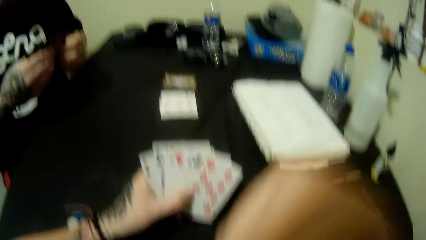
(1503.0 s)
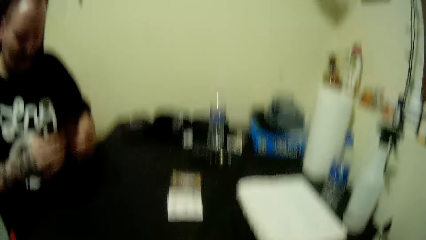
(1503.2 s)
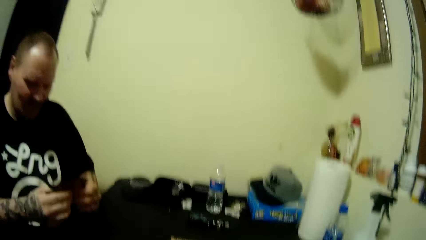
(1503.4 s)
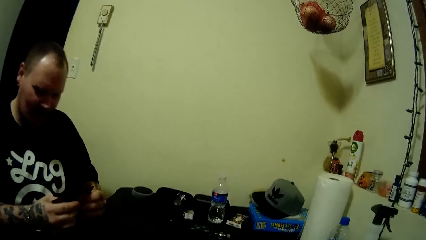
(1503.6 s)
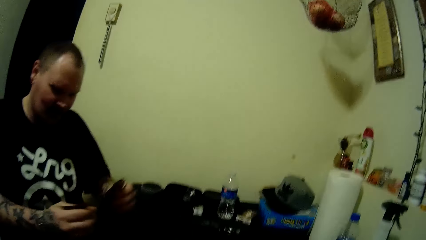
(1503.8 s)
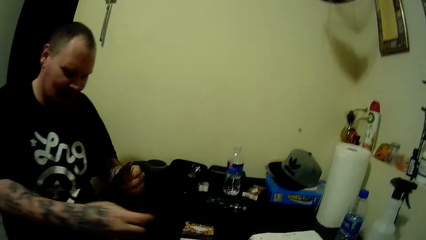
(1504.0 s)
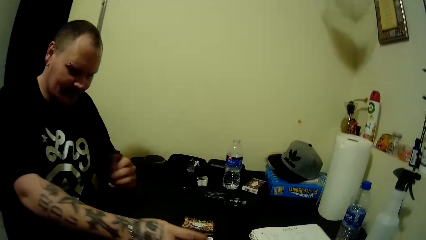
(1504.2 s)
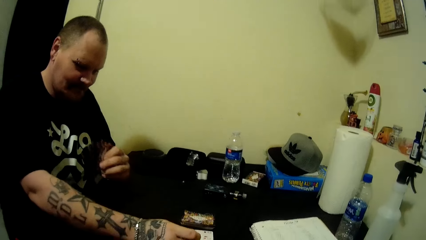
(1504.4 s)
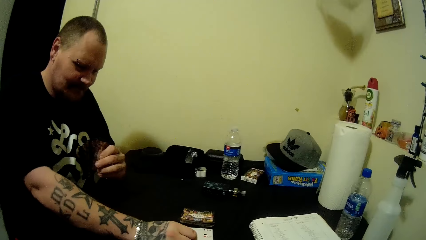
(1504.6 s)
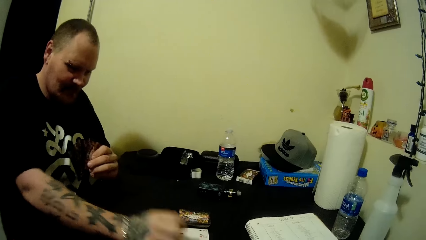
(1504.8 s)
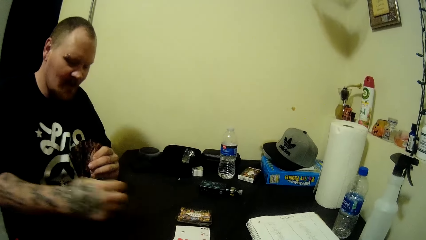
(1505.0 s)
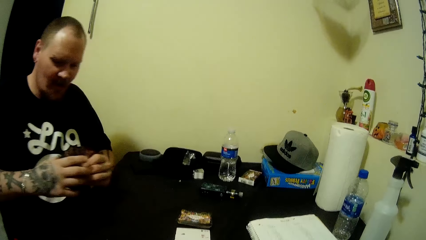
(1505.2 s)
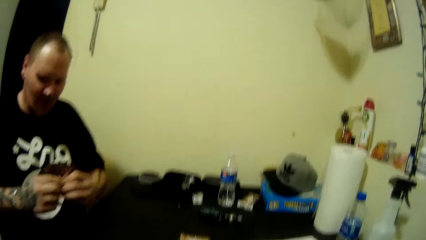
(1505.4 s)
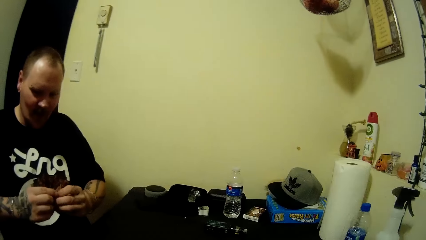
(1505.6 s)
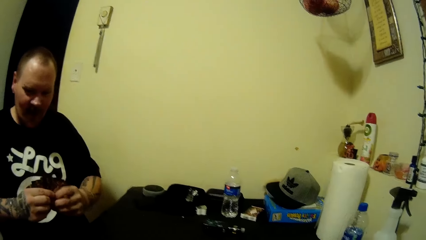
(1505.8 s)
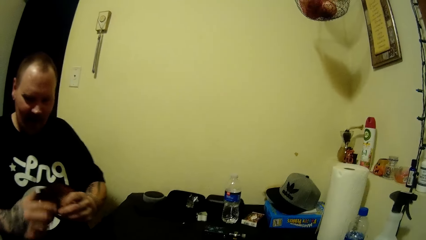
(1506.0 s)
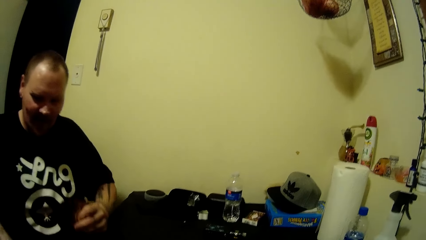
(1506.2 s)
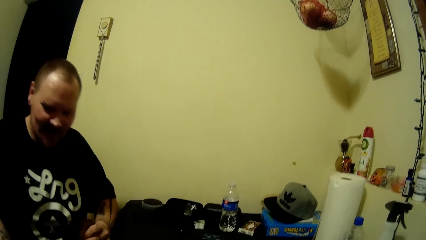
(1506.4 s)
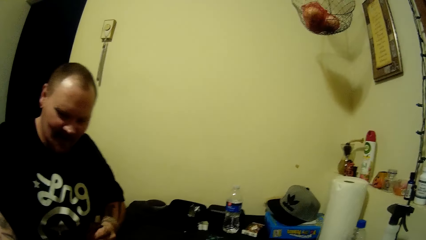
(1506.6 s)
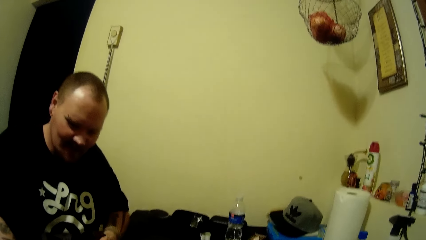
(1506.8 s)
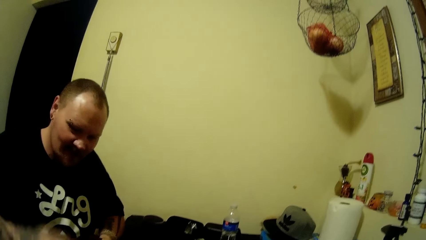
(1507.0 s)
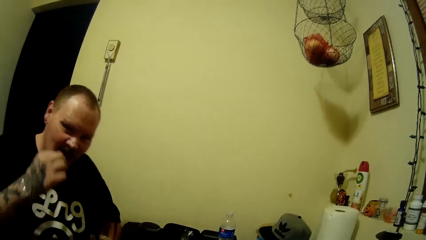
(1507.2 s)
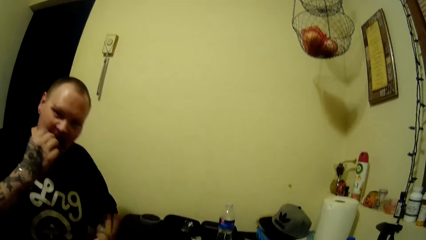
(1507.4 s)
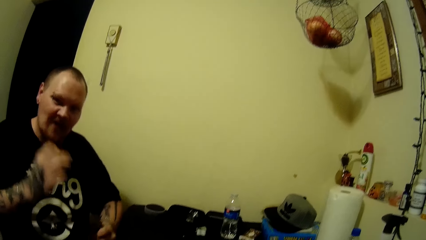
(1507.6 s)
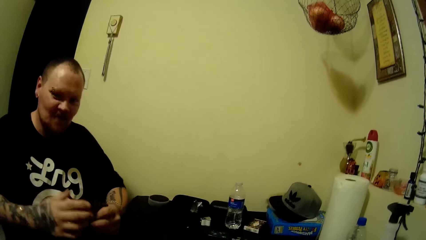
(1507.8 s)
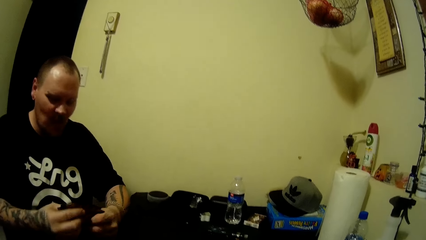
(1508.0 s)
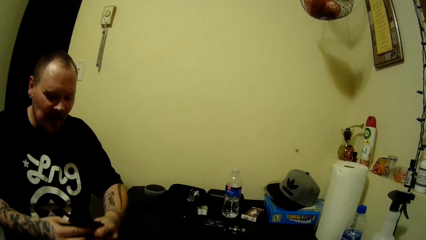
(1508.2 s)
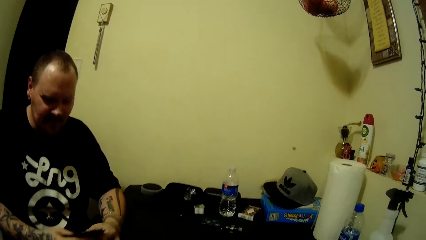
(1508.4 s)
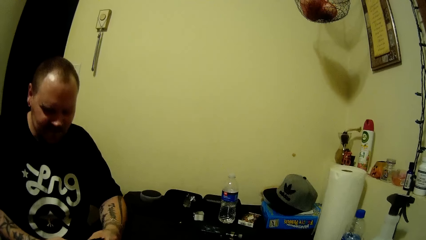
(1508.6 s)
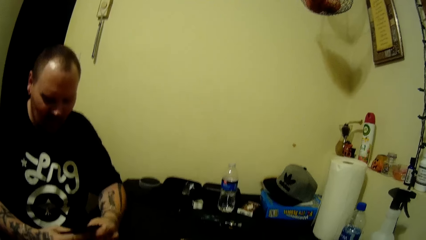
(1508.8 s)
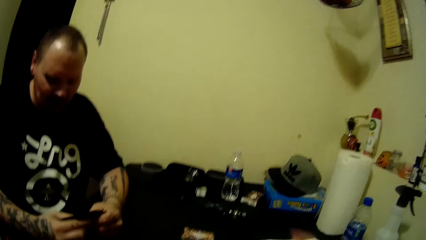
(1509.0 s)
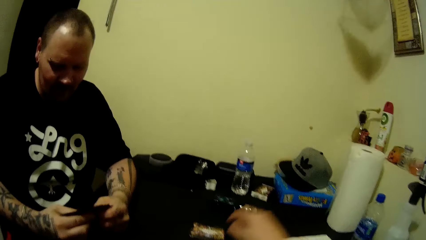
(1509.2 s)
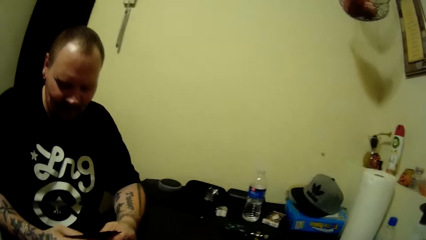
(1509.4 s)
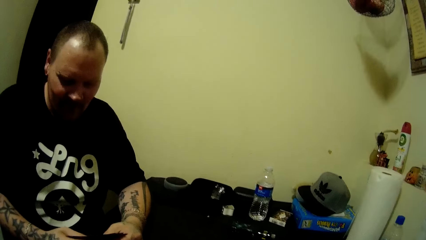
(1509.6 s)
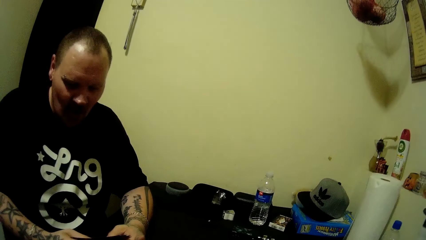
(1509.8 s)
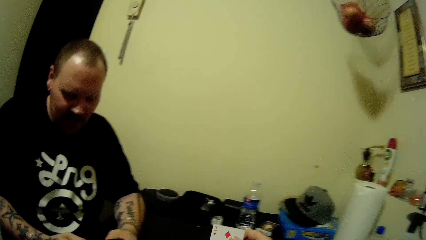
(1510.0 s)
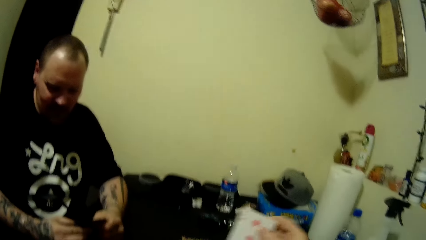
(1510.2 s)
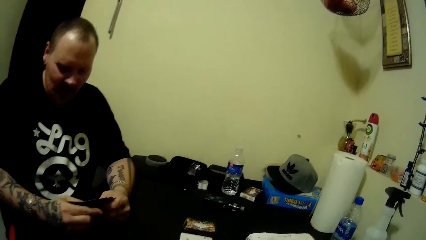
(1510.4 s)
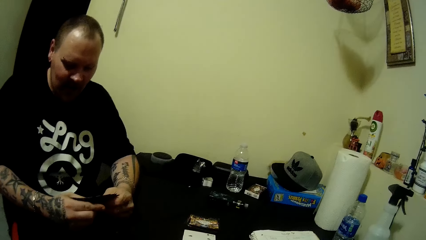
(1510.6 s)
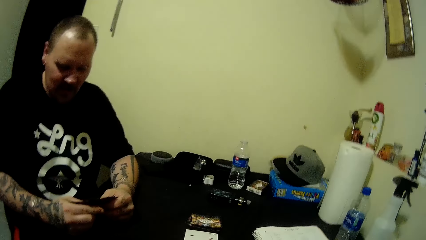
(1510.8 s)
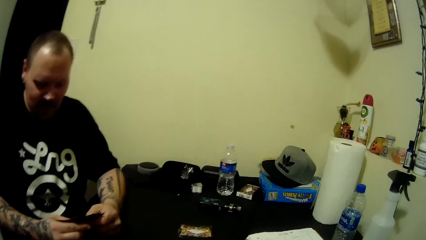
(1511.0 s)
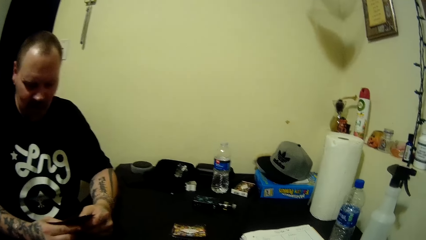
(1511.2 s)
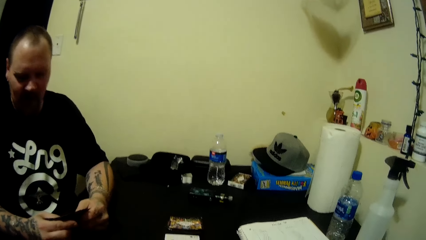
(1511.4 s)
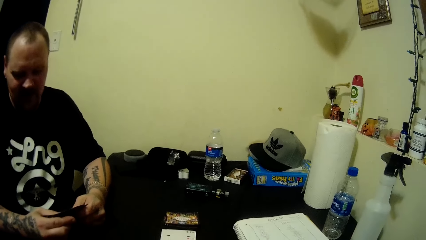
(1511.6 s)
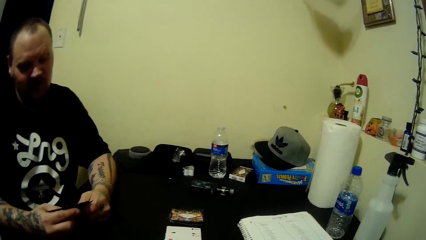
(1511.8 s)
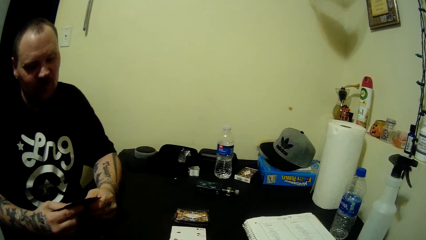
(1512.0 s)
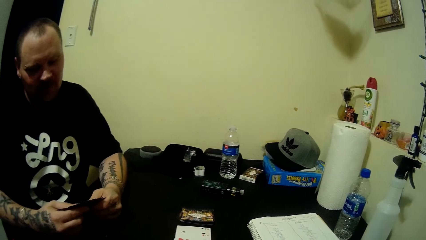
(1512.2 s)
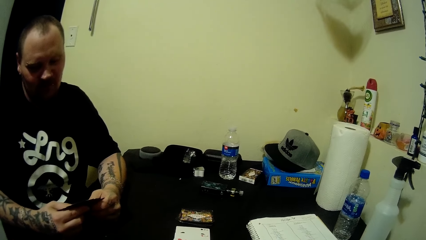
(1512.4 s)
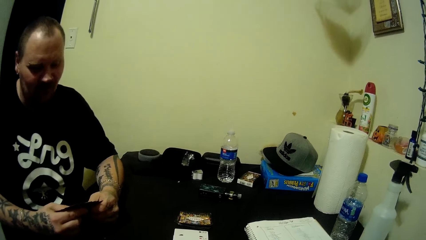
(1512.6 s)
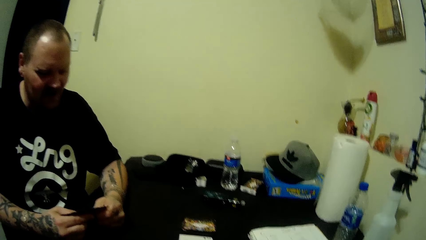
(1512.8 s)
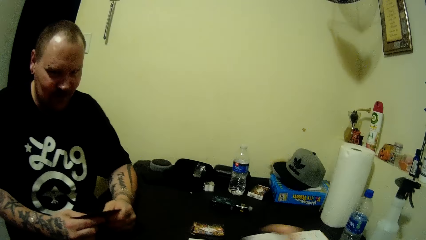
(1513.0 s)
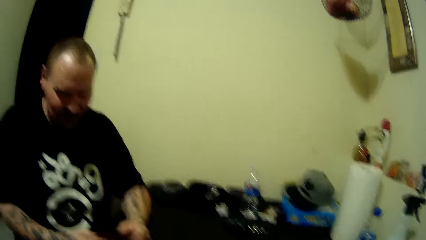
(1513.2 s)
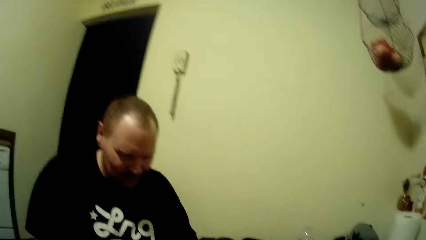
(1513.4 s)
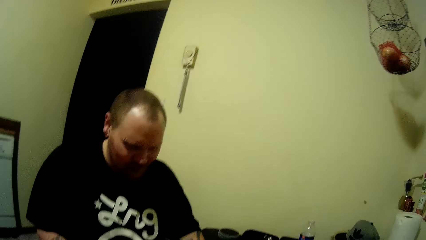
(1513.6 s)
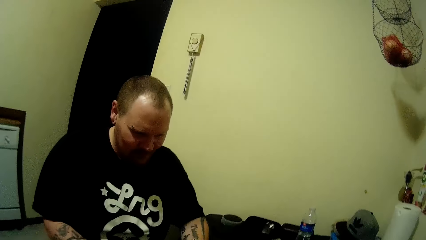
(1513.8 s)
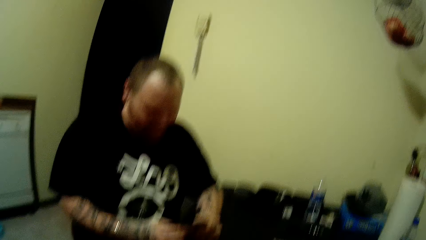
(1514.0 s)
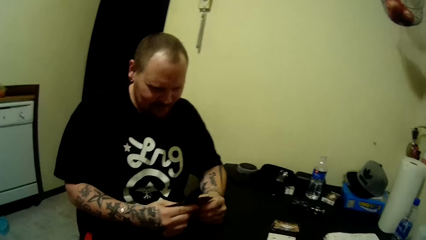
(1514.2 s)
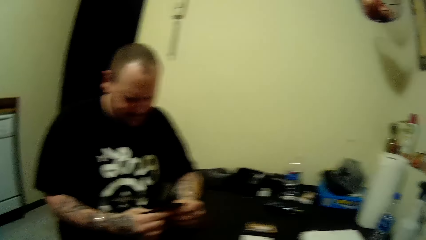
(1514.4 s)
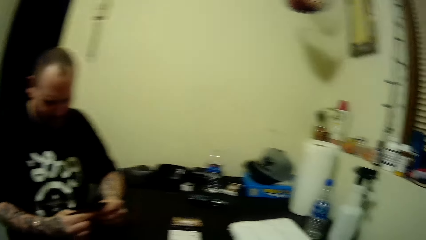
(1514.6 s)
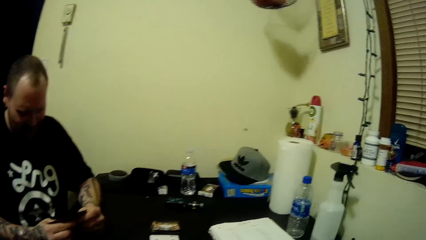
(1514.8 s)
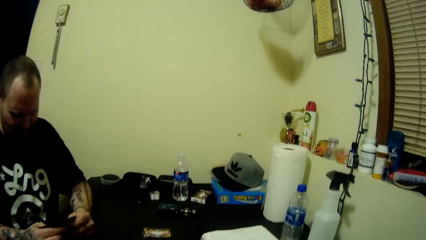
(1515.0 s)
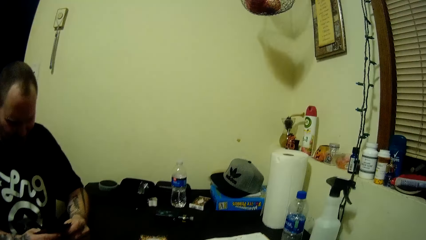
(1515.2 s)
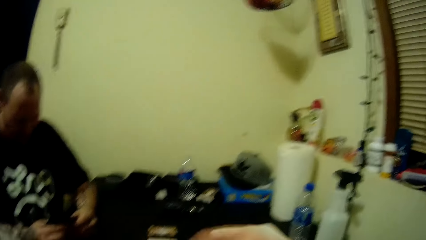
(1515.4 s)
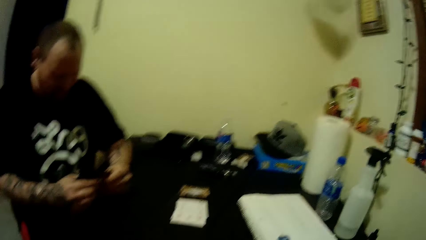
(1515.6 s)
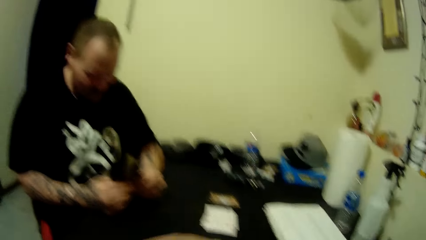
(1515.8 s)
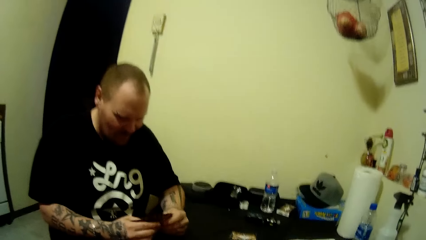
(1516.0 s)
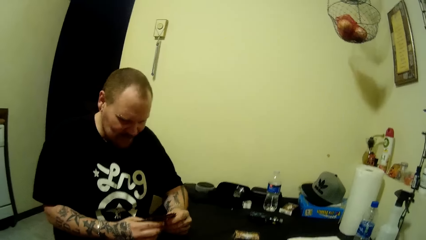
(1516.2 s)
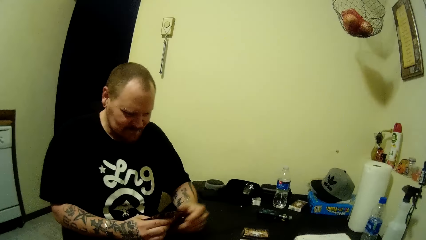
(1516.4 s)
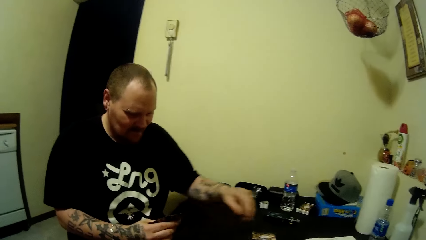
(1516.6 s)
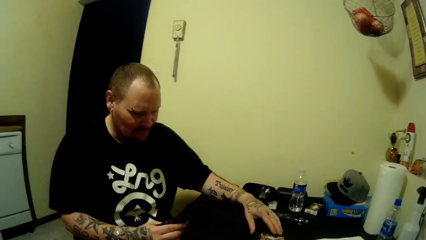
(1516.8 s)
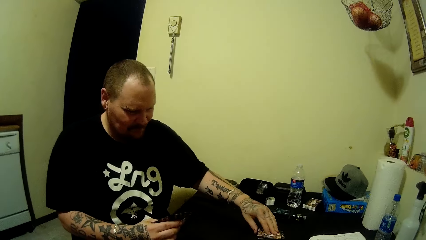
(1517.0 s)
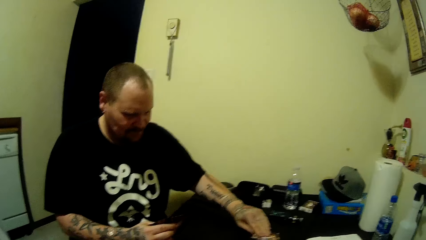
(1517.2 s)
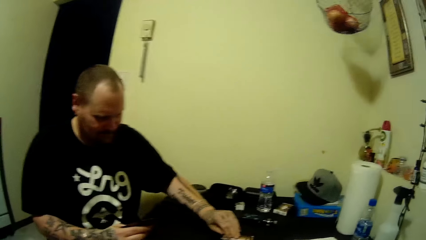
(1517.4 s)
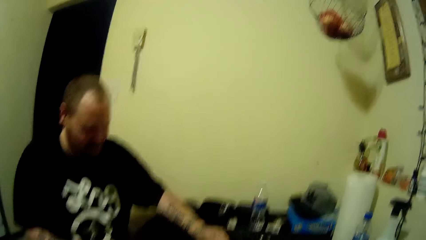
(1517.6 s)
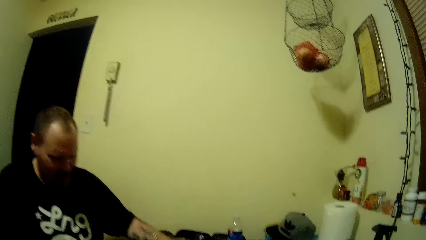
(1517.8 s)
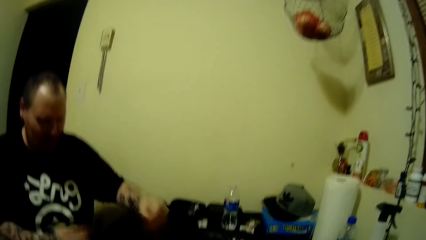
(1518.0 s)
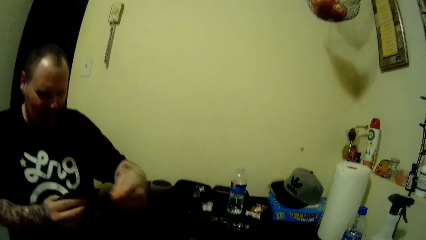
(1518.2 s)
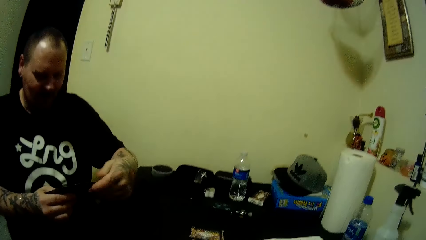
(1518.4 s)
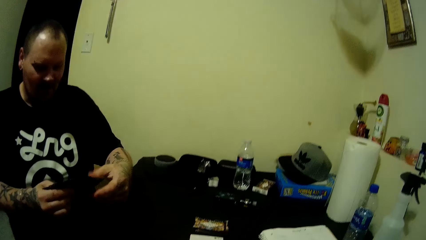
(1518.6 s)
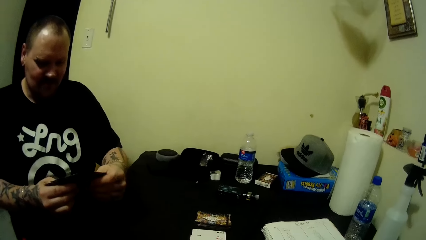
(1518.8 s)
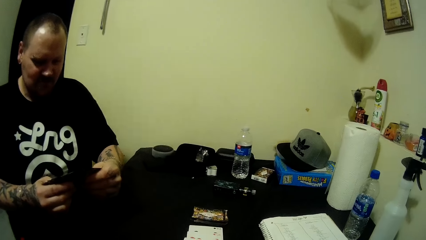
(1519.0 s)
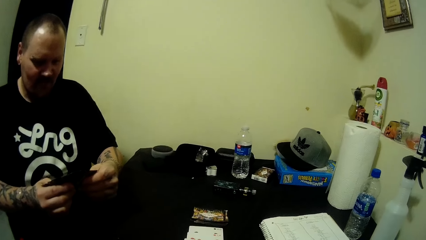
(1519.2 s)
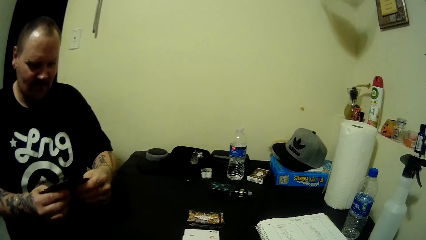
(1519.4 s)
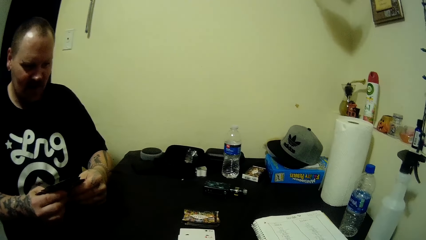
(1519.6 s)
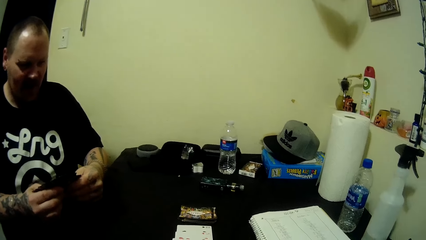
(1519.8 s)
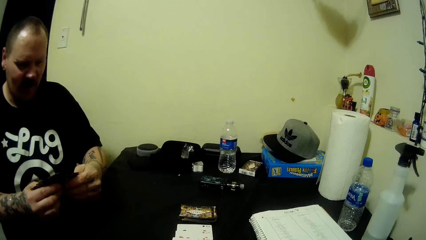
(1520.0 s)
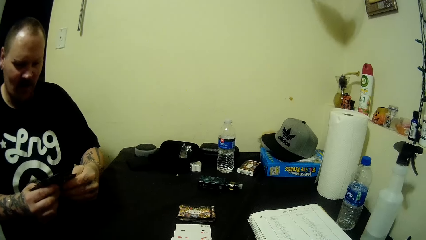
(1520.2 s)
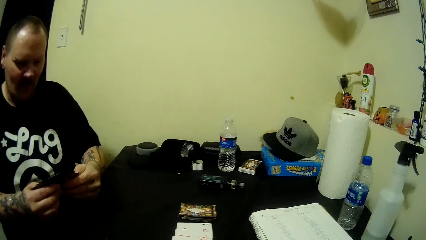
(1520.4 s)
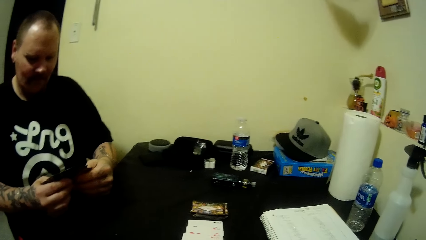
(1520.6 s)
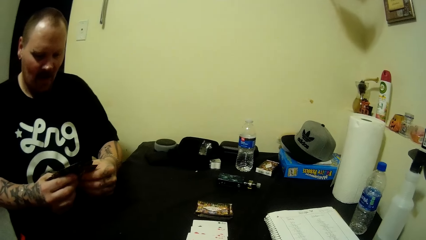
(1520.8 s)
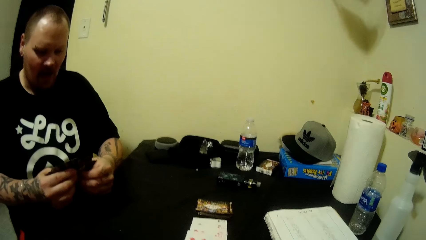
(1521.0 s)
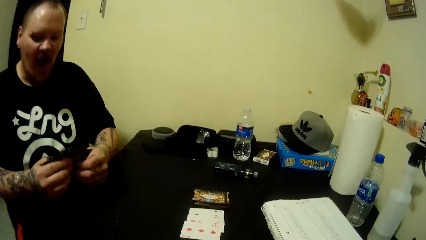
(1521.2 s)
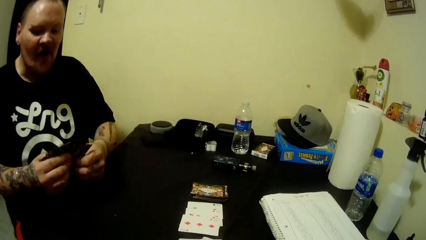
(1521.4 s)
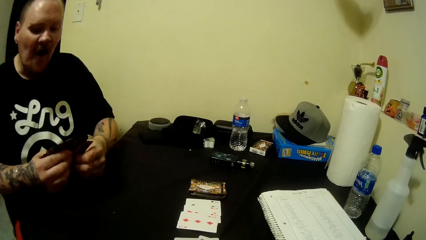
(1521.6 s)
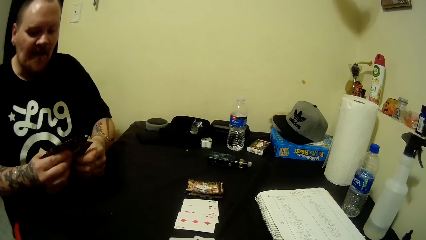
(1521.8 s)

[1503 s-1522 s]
A man plays a card, puts something in the mouth and aligns the cards. The camera wearer talks to the man. The man picks up a card.
